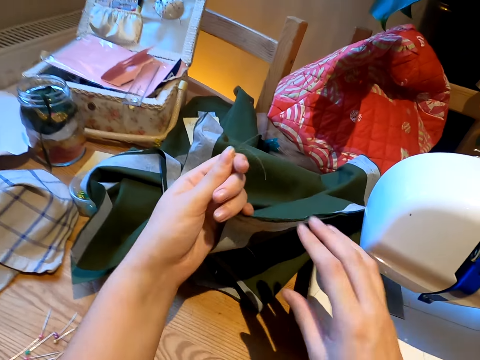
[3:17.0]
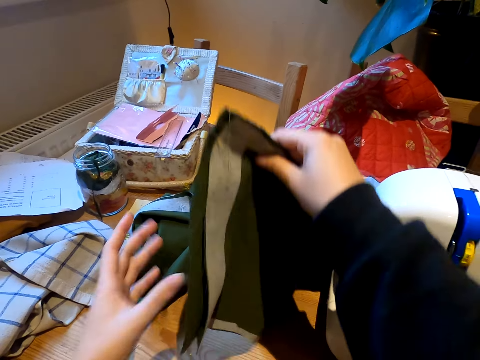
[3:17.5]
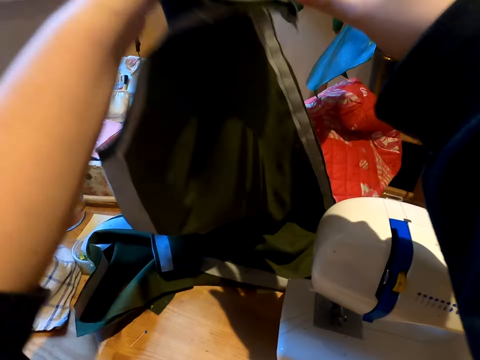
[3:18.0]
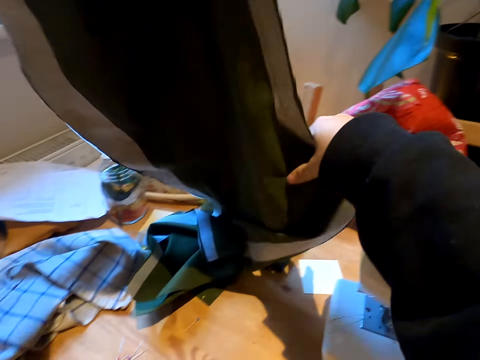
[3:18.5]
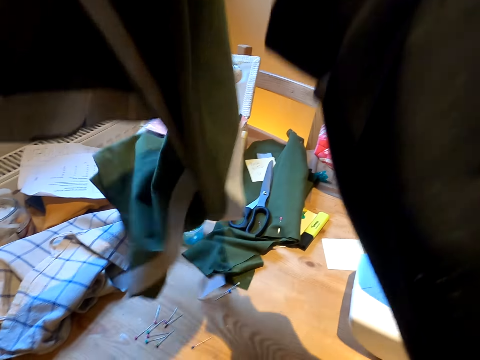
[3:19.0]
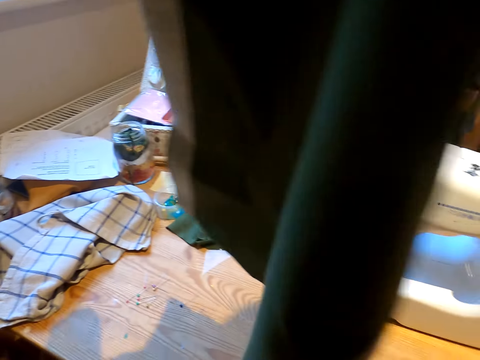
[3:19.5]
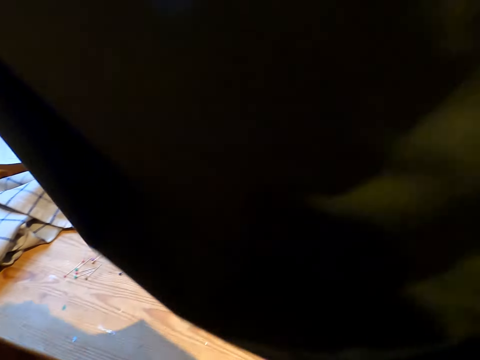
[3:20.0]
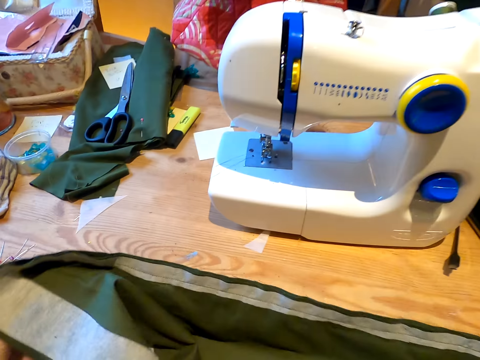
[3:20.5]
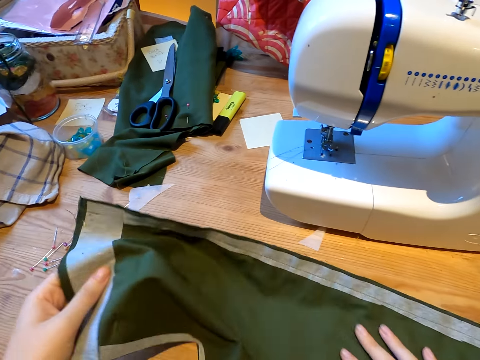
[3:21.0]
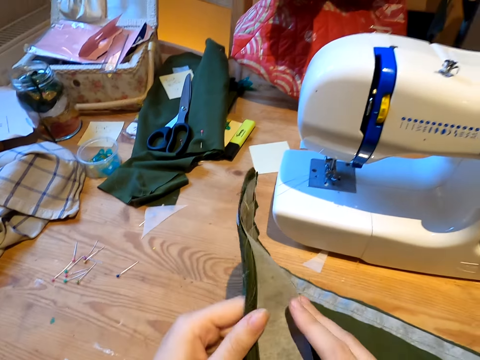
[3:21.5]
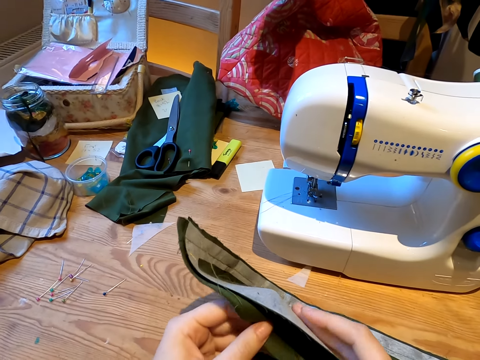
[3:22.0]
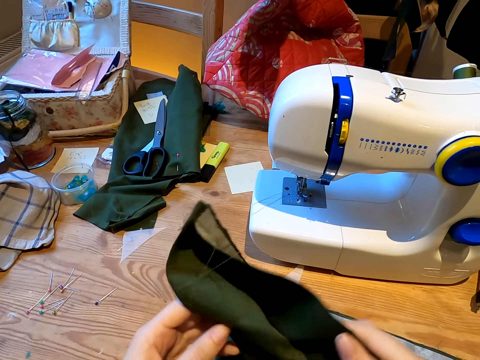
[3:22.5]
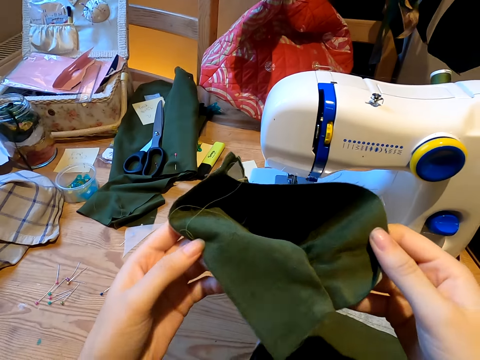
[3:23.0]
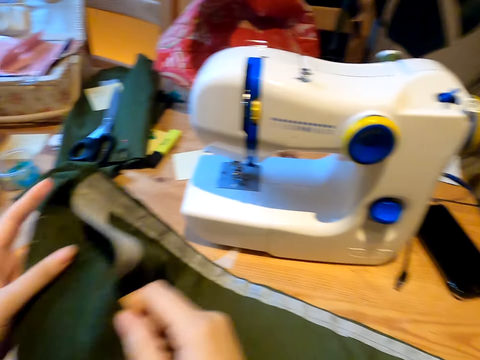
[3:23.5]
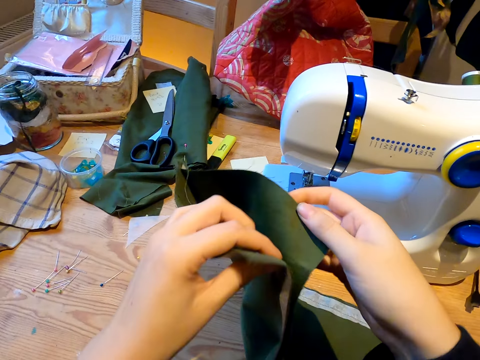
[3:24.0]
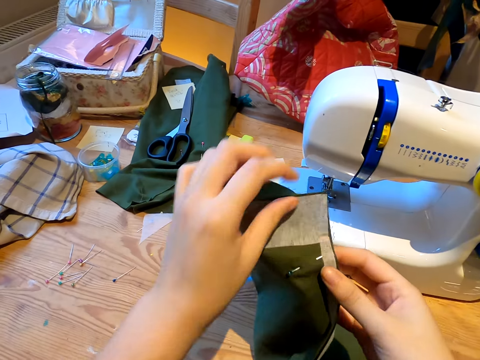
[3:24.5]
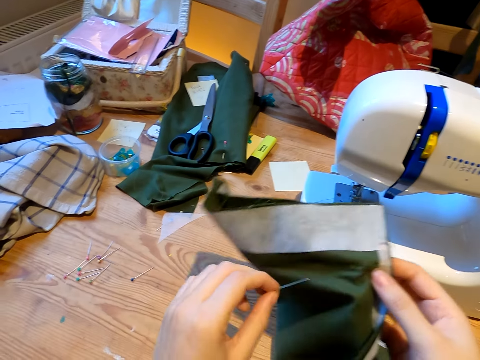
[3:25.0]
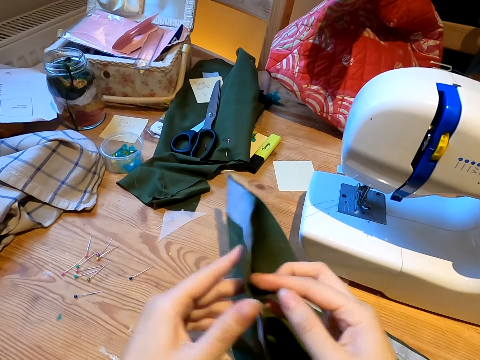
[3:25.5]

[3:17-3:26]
The camera wearer cuts the thread from the cloth. They hold a piece of cloth. They pick the cloth from the table. They place the cloth on the table. They remove the office pin from the cloth.

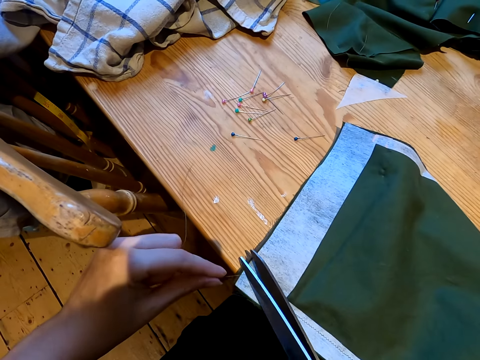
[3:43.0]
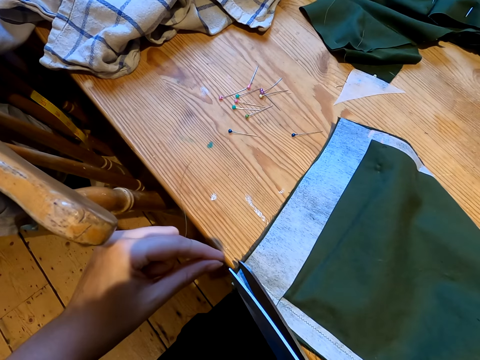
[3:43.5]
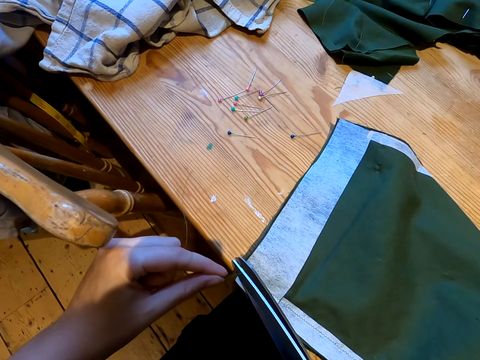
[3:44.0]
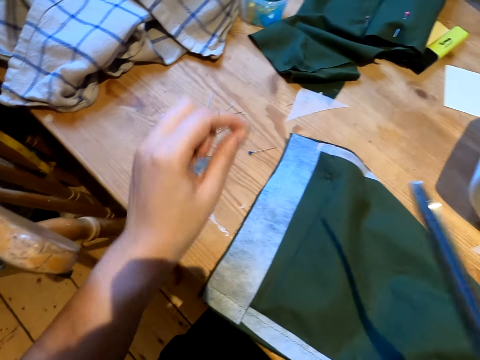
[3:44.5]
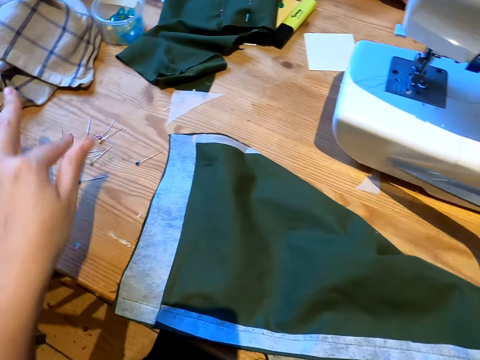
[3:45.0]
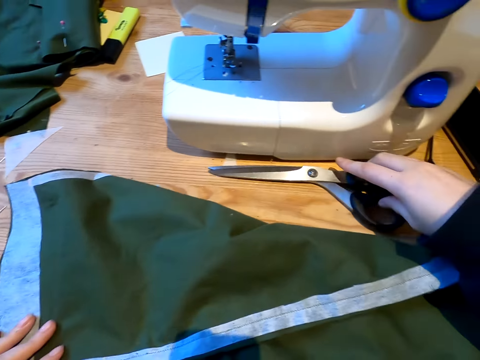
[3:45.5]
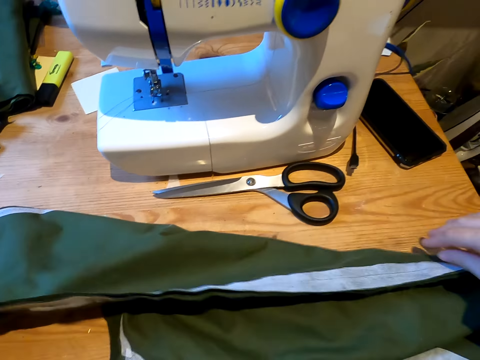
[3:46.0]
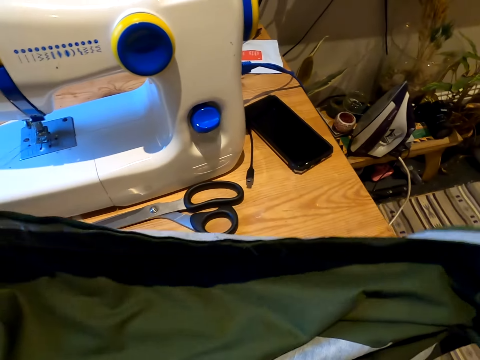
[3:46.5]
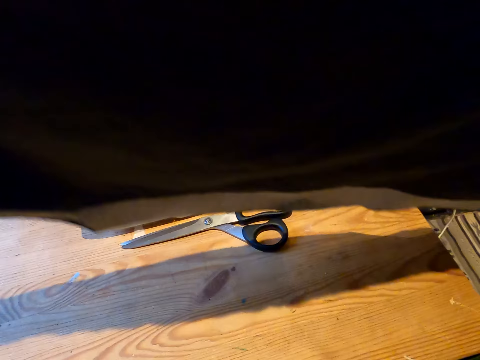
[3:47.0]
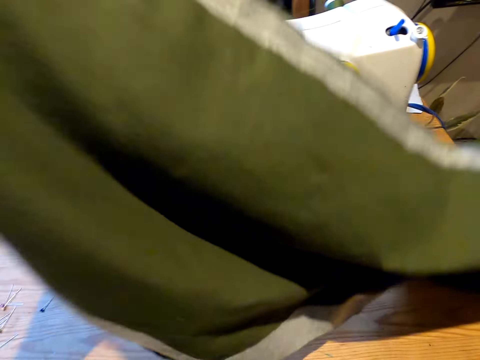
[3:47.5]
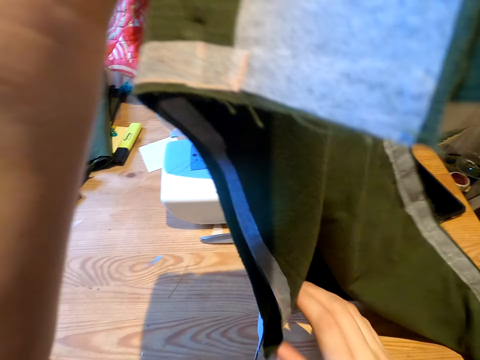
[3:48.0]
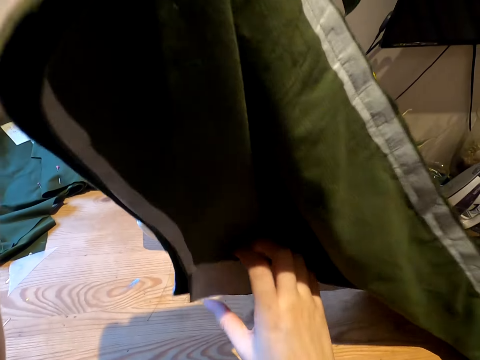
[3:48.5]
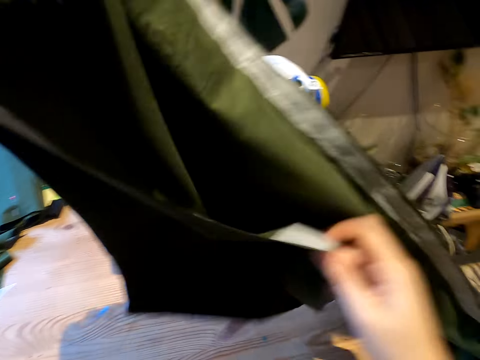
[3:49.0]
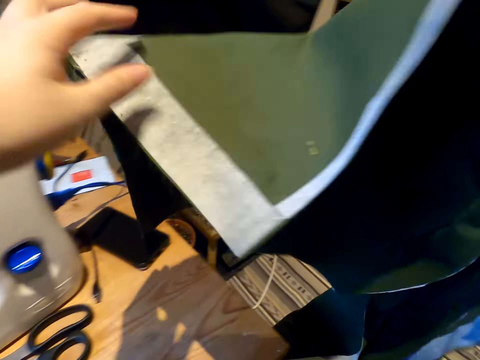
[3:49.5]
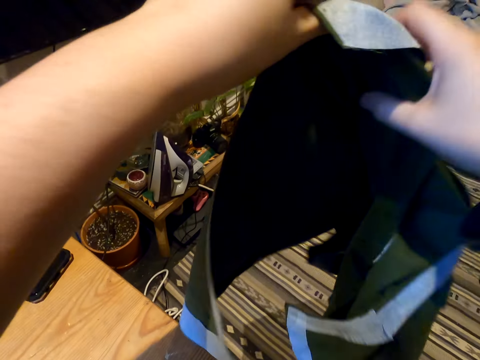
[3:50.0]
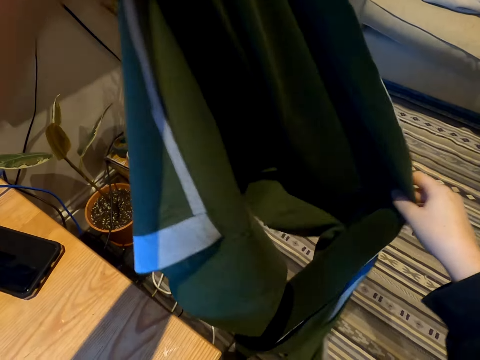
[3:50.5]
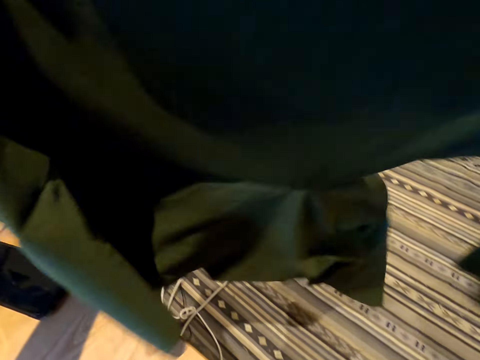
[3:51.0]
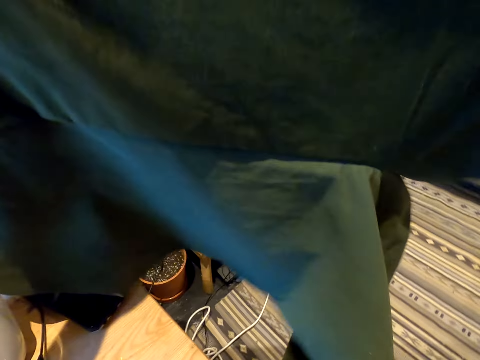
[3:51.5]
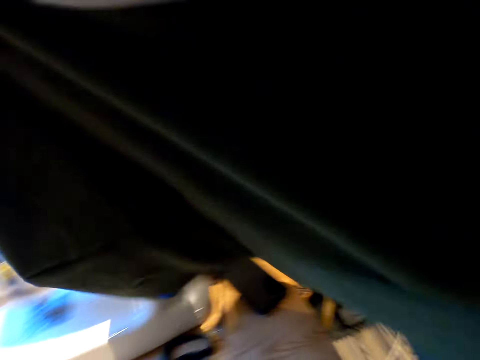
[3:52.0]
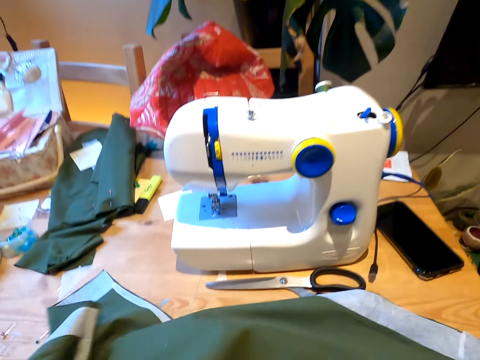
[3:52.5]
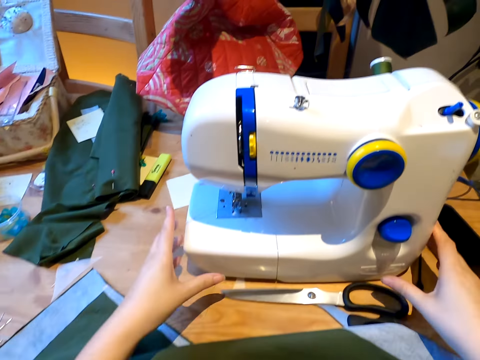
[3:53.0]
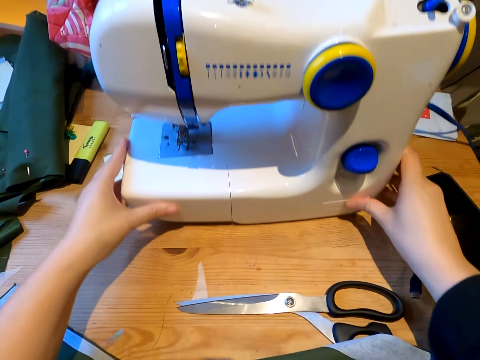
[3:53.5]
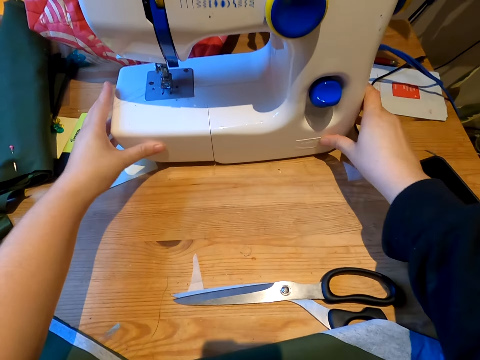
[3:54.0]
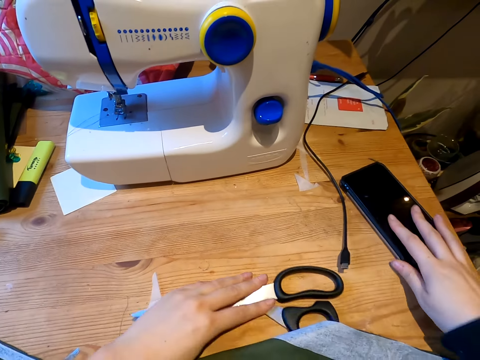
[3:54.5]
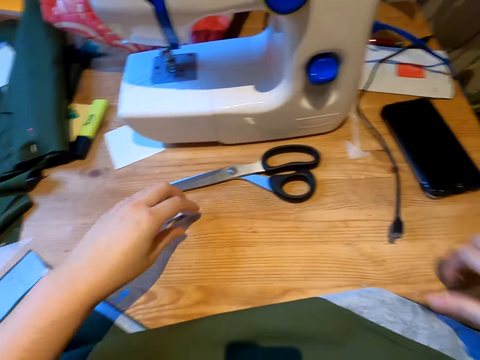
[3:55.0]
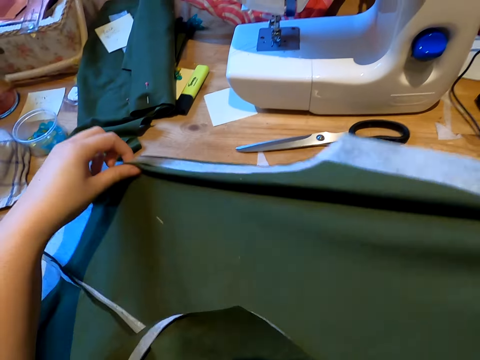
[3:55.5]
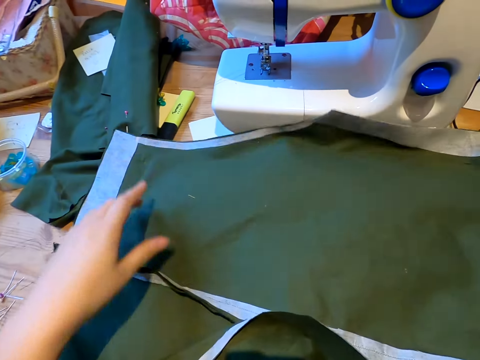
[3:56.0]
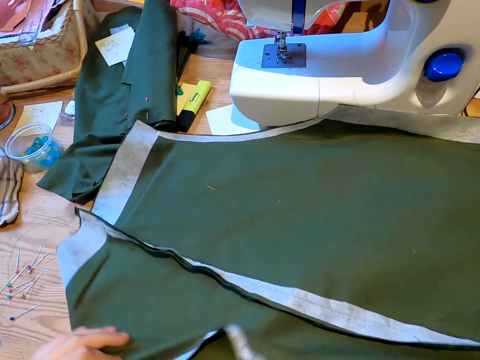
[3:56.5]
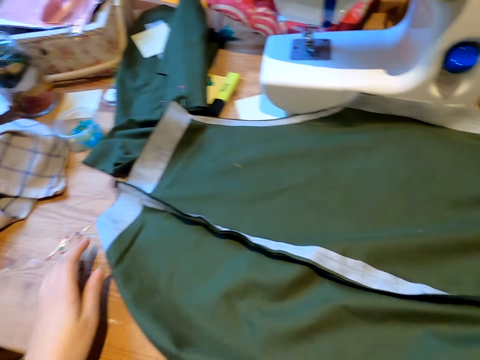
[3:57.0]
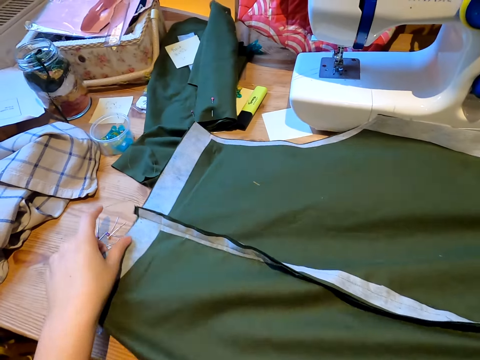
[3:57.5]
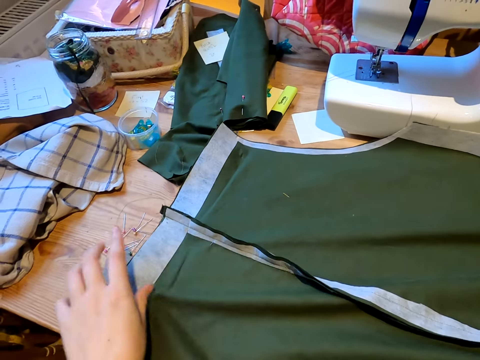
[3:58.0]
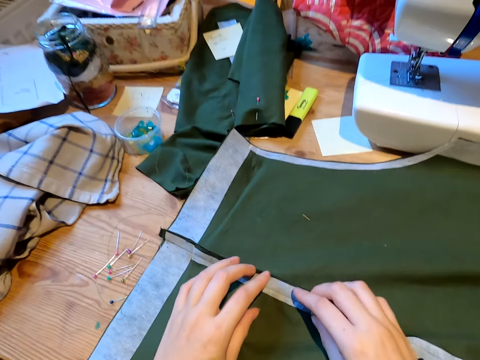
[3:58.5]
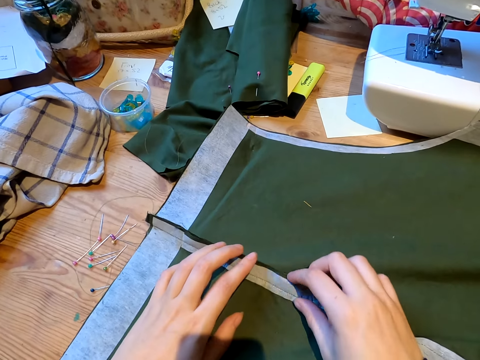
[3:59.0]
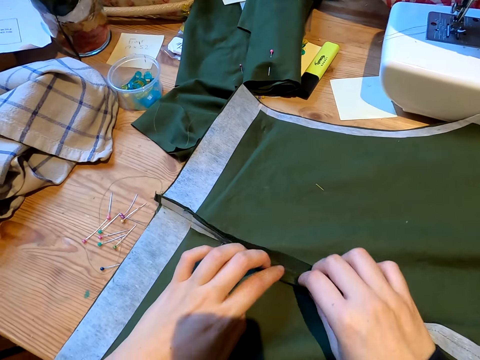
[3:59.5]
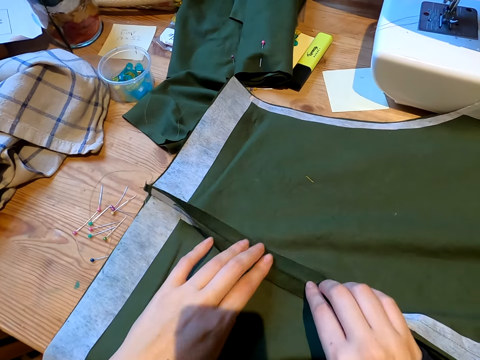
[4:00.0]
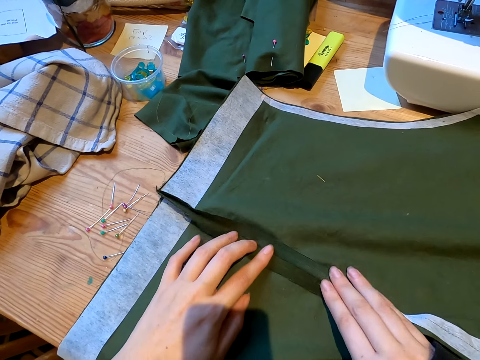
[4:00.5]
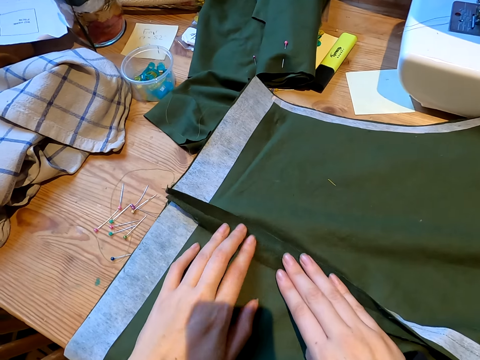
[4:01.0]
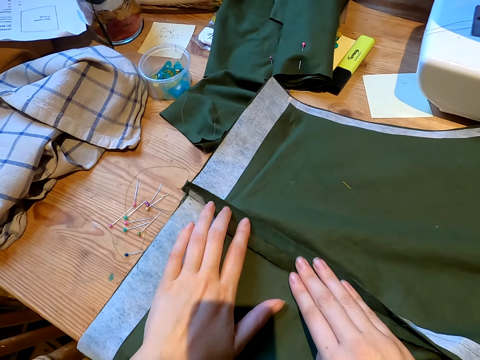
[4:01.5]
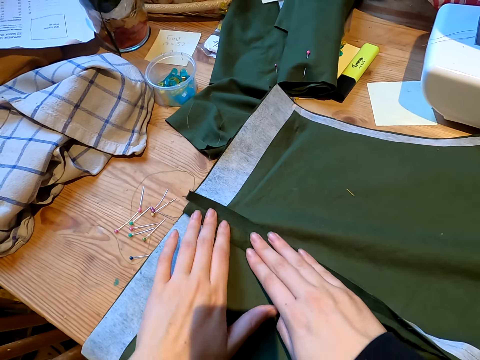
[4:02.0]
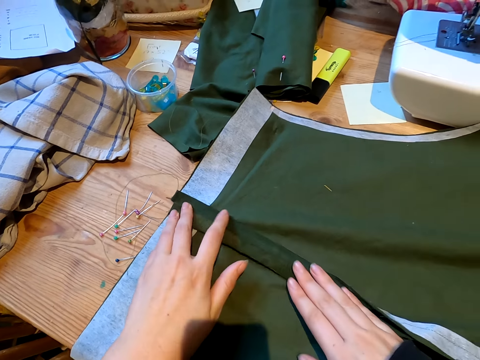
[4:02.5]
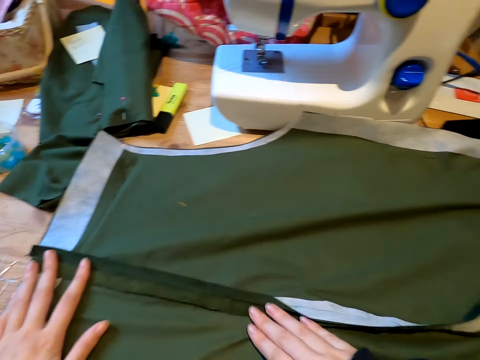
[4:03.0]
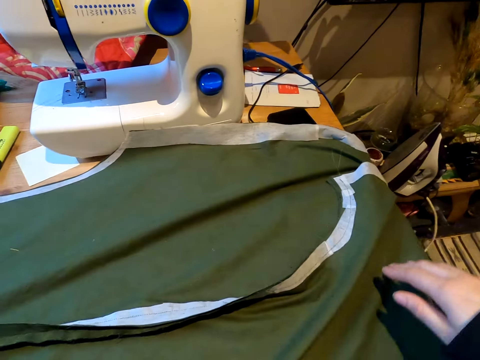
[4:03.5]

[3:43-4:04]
The camera wearer cuts the thread with scissors. She places the thread on the table. She picks the cloth from the table. She holds the cloth on her hand. She places the cloth on the table. She pushes the sewing machine aside with both hands. She moves the mobile phone backwards. She places the cloth on the table. She holds the cloth. She straightens the edge of the cloth.
